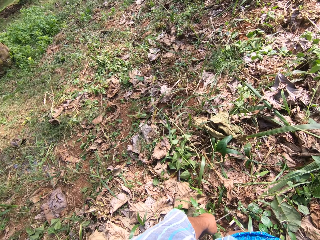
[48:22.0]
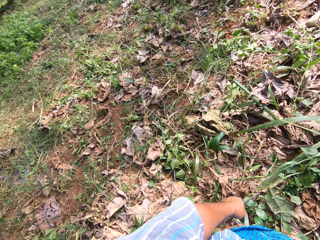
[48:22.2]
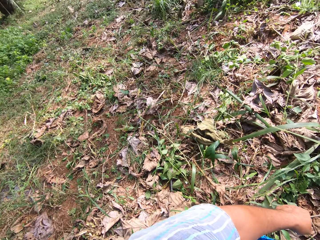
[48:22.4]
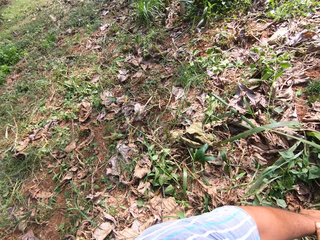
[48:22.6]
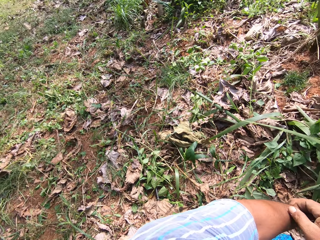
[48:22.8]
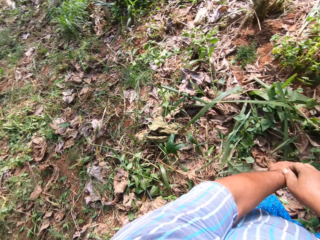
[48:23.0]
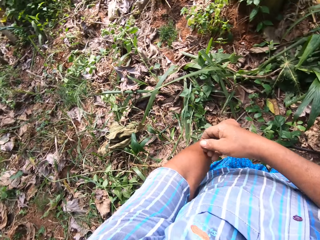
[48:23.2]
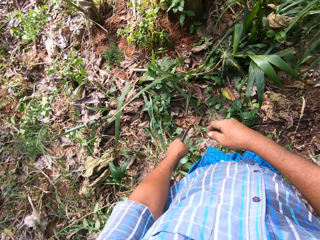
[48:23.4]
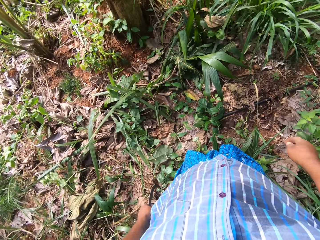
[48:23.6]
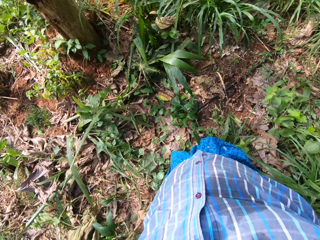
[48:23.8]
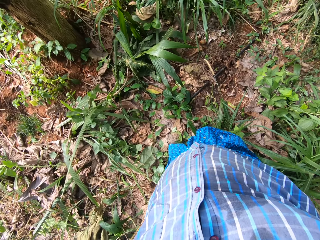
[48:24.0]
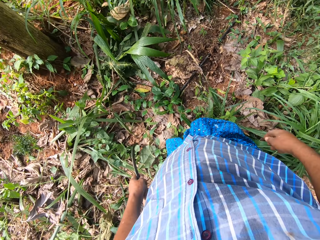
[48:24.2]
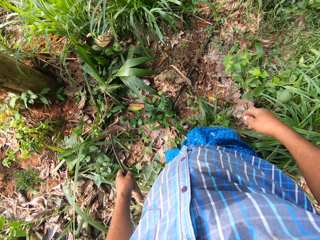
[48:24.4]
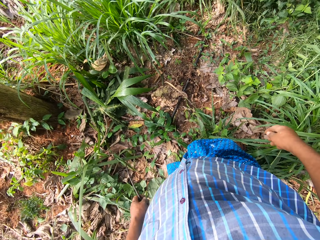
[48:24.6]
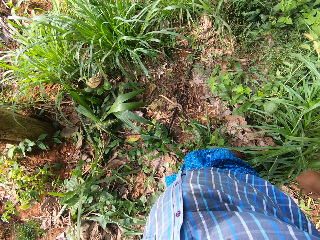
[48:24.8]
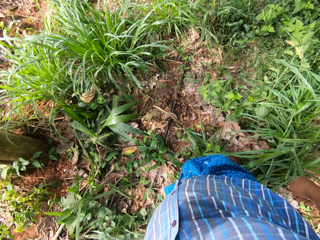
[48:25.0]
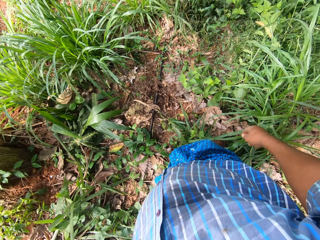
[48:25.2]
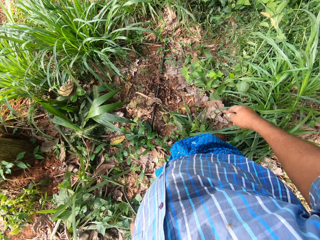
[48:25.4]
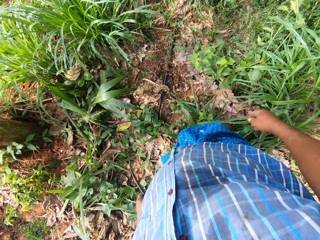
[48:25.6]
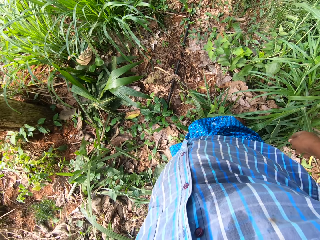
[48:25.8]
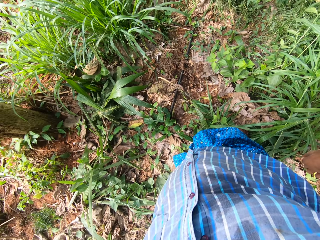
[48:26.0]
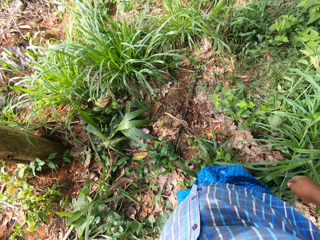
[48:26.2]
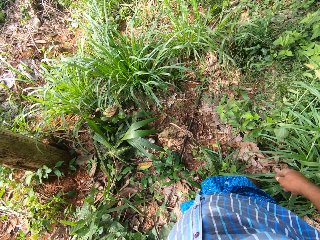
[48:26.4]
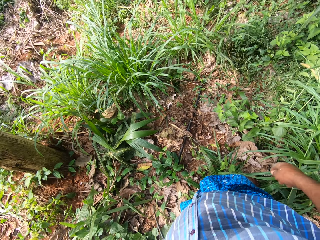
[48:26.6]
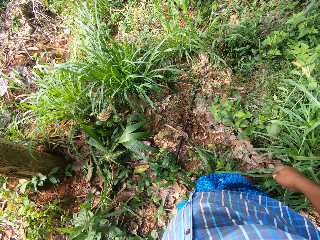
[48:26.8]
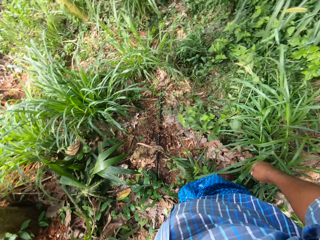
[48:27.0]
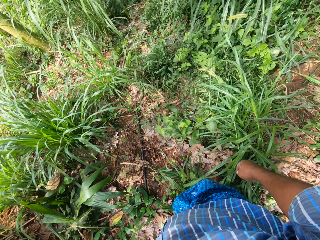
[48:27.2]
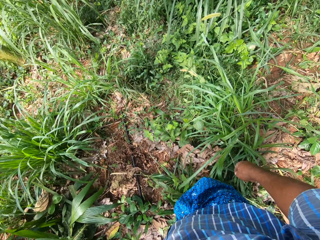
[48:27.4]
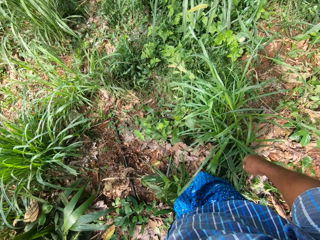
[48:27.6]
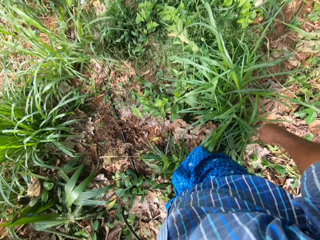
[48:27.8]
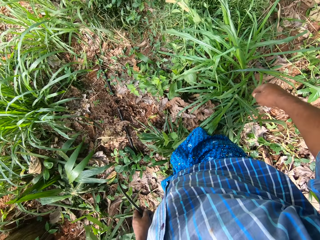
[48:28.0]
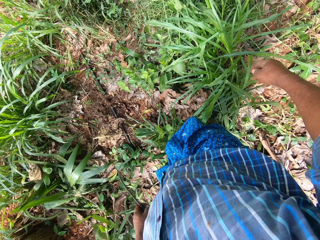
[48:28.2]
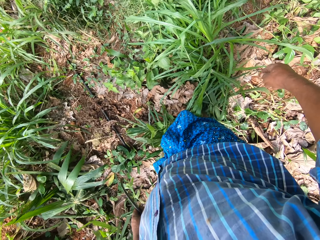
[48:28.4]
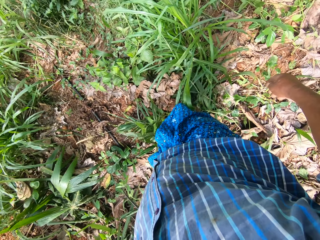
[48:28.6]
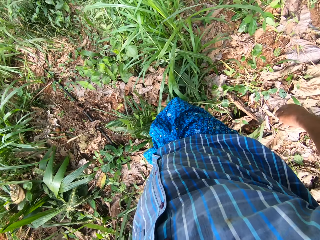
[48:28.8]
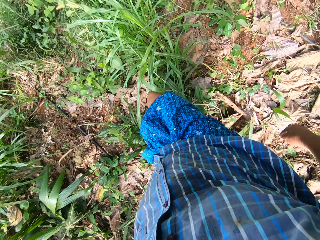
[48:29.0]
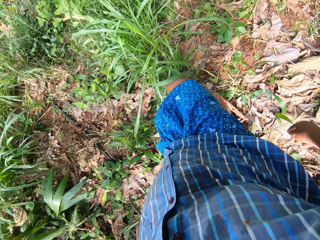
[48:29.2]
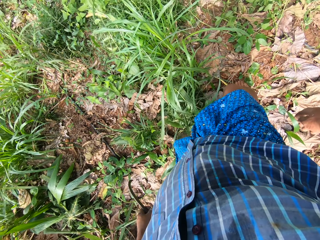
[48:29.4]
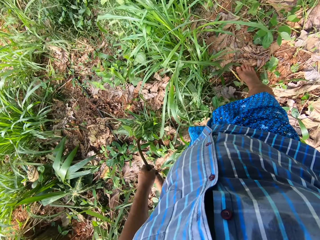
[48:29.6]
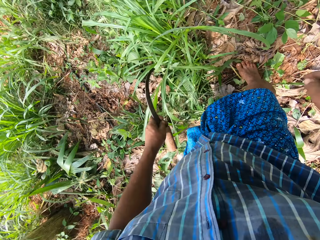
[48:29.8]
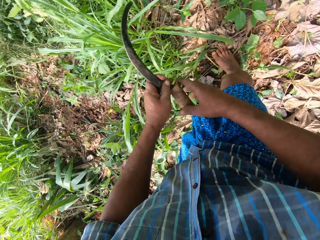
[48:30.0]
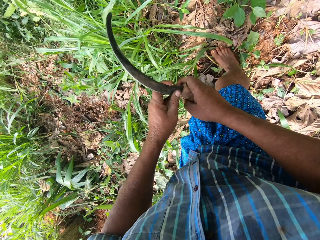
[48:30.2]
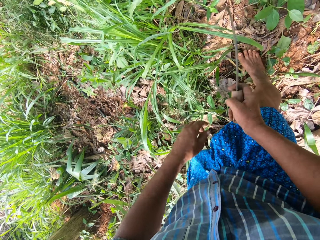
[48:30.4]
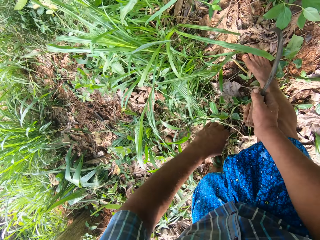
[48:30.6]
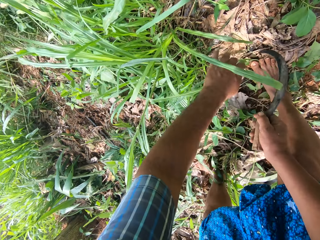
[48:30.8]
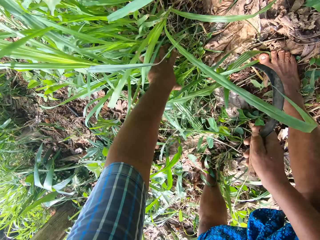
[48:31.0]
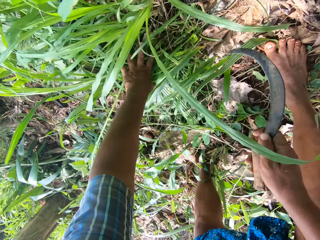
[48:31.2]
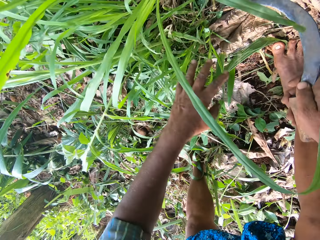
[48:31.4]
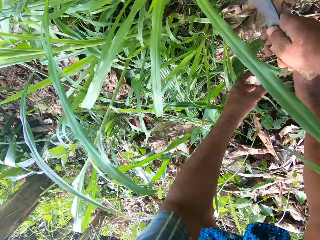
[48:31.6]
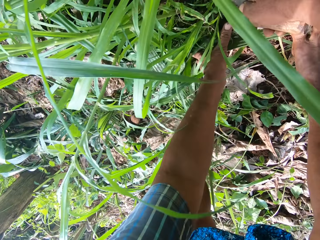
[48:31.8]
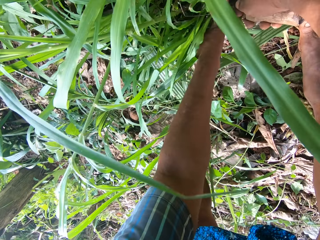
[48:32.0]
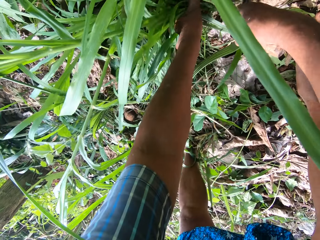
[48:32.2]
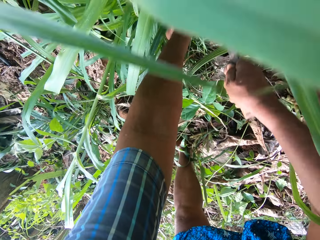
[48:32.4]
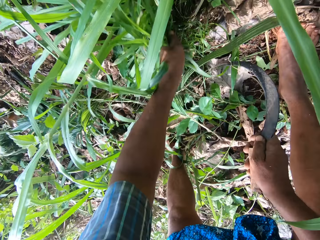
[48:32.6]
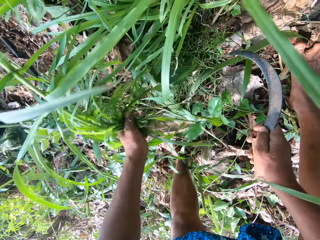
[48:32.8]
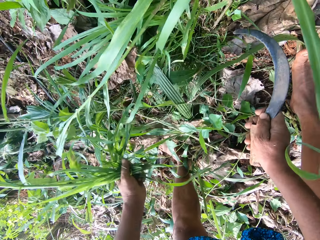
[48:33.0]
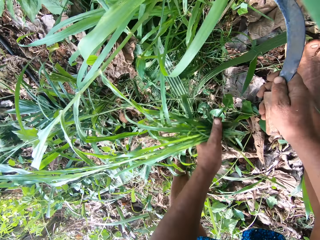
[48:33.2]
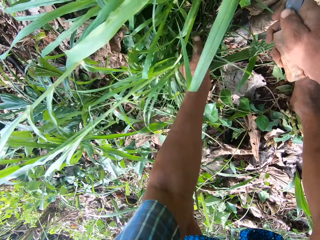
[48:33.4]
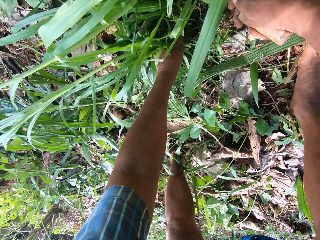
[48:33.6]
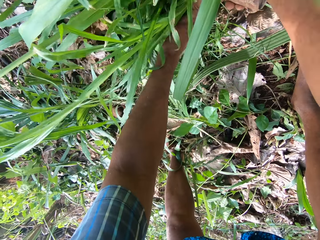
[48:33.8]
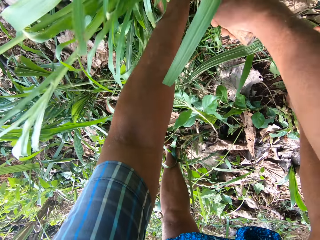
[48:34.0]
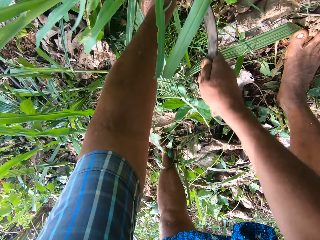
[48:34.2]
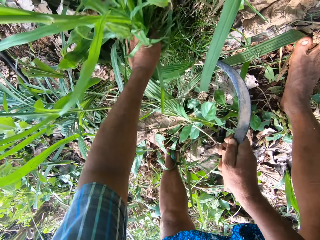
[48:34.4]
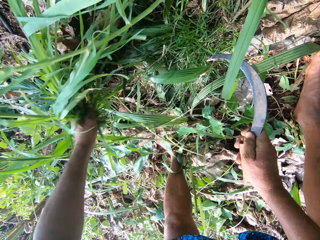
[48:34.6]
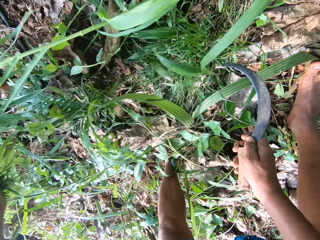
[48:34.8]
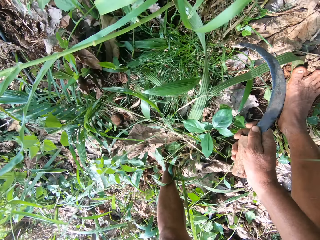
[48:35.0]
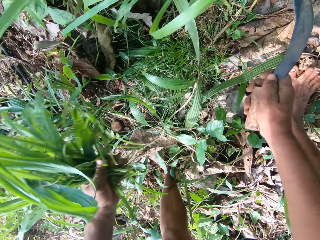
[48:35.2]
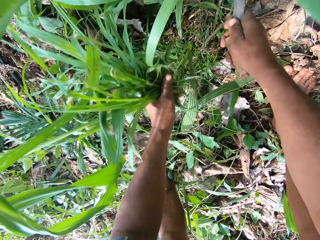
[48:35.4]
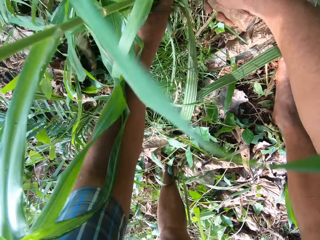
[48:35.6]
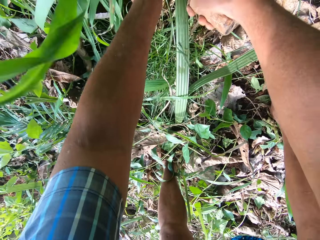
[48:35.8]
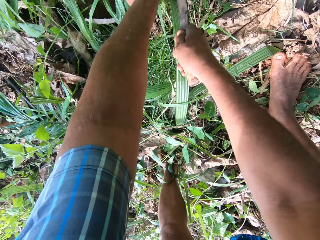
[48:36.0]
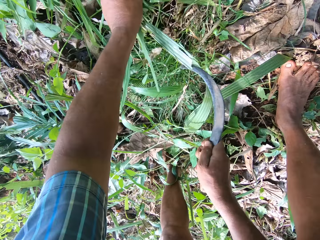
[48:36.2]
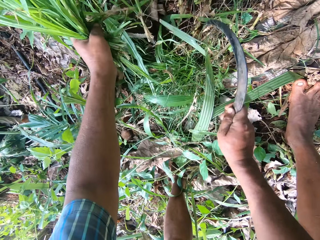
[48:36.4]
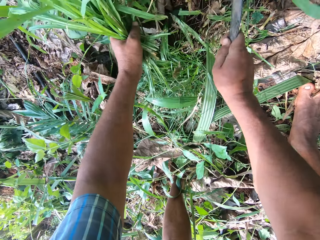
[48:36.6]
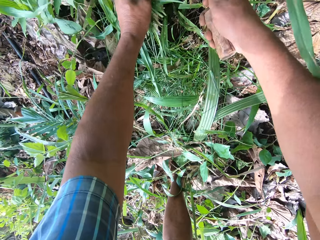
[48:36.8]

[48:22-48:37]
The camera wearer cuts the Napier grass with a sickle.

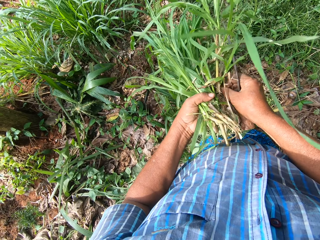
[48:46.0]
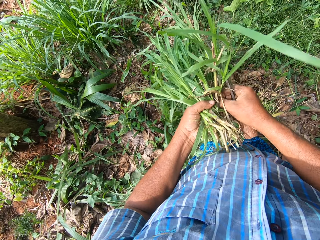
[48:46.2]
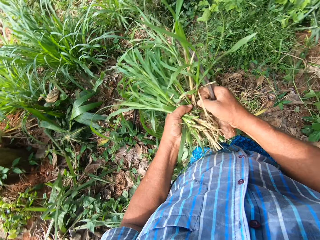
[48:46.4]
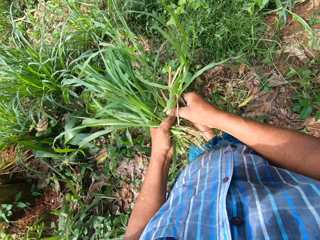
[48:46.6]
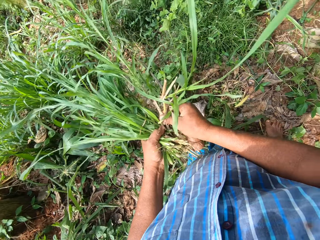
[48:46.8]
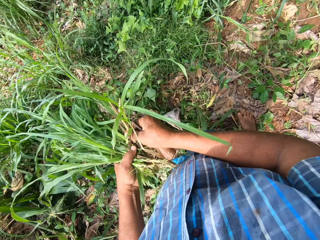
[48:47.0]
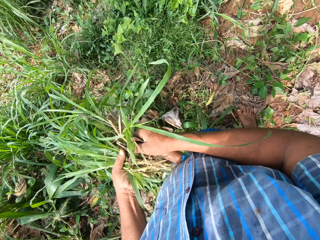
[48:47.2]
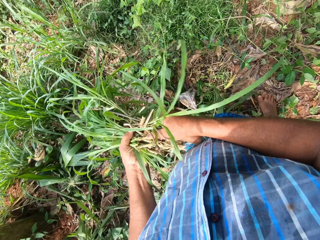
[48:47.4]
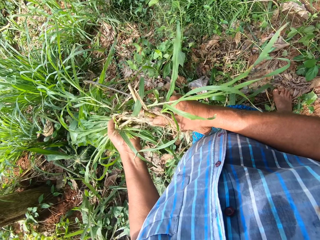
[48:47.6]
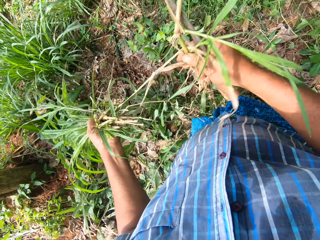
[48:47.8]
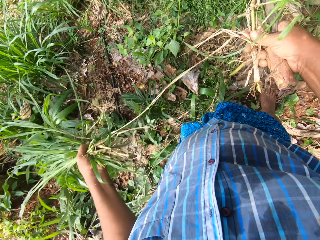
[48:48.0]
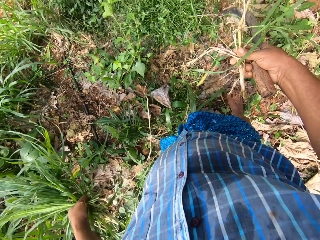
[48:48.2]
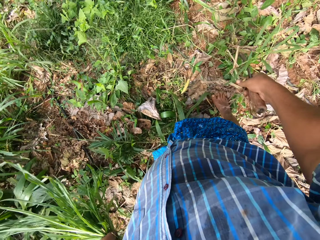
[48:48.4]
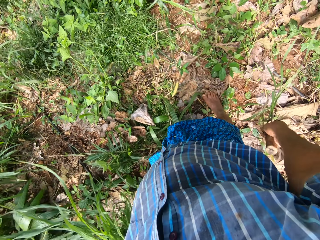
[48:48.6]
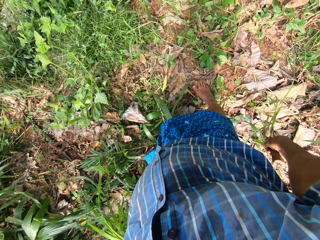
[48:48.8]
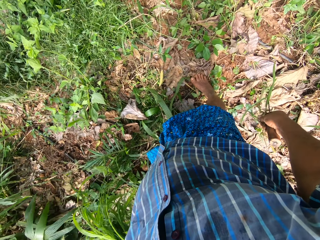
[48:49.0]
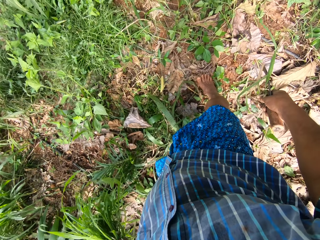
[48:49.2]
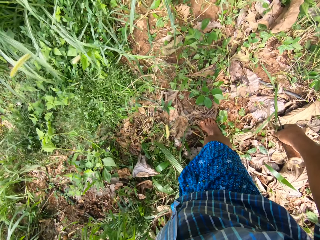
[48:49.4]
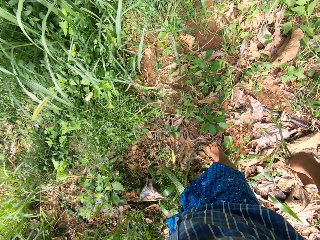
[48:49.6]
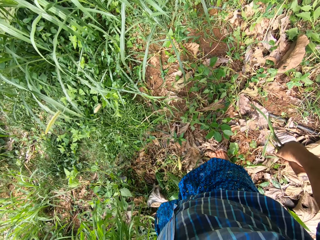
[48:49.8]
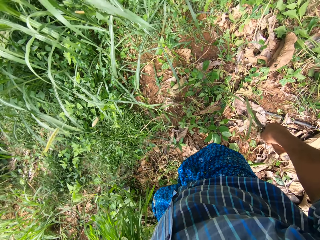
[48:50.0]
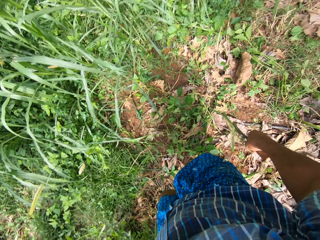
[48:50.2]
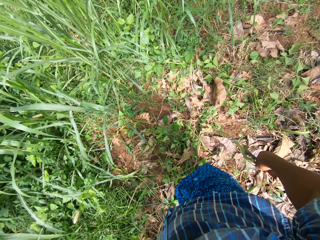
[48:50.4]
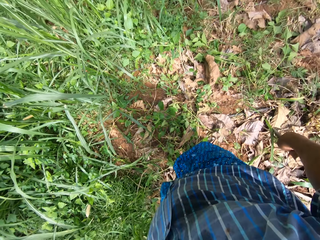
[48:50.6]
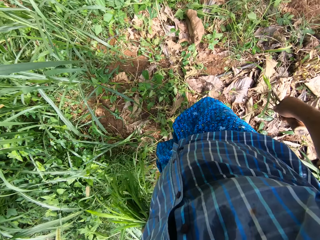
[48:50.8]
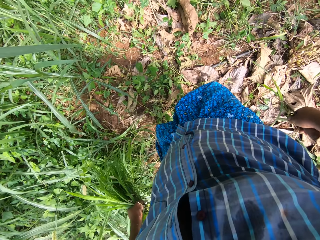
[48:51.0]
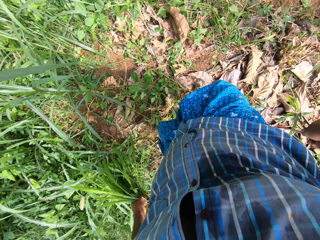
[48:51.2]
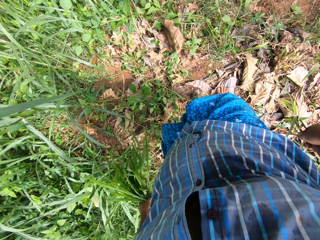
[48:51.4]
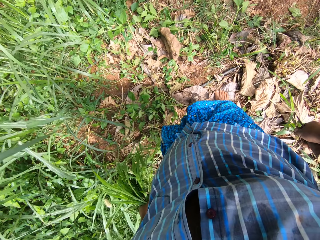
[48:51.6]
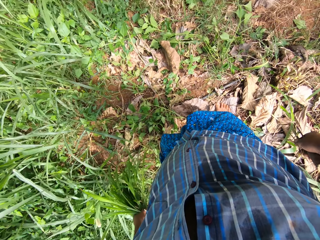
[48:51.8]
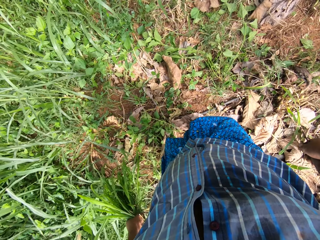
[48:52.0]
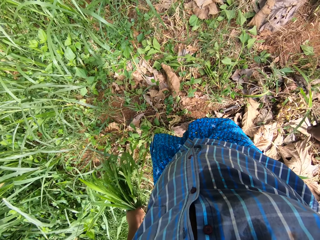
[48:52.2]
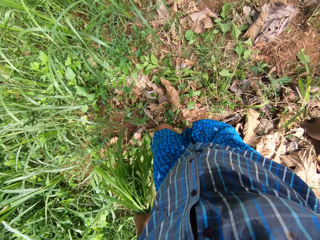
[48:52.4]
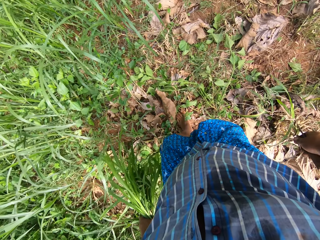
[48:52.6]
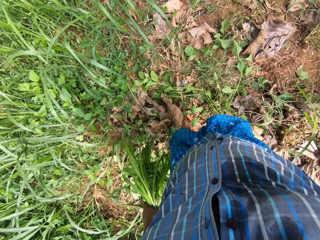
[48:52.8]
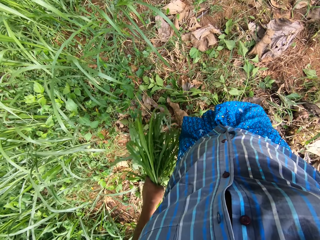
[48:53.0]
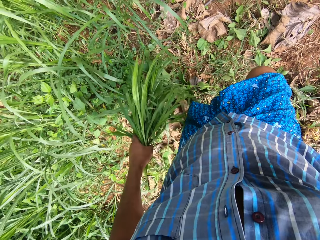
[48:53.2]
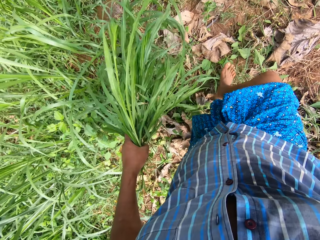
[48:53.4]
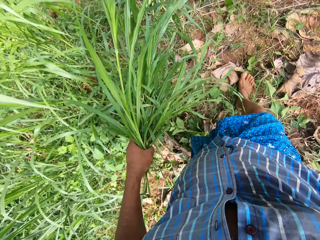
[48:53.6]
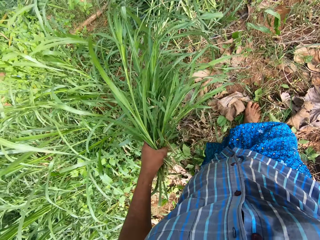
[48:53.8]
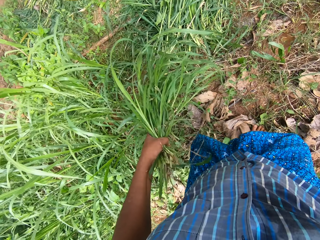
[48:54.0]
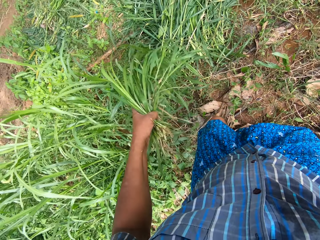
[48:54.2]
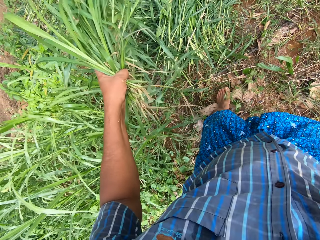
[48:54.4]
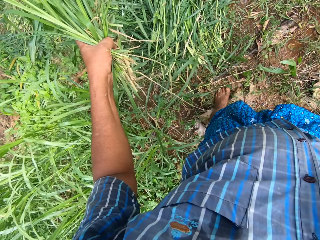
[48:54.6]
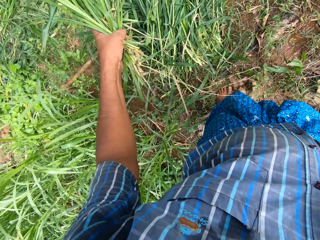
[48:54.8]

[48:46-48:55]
The camera wearer arranges the Napier grass. They pick up a Napier grass stem from the grass. They walk around in the farm.
